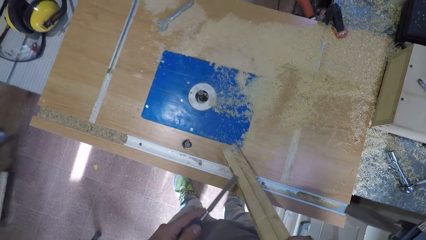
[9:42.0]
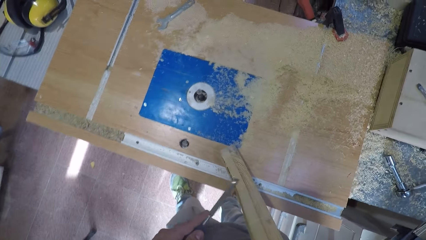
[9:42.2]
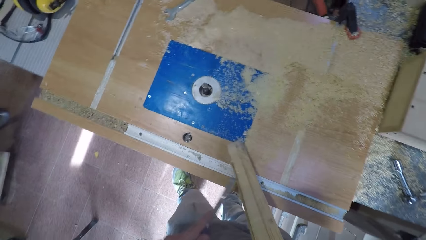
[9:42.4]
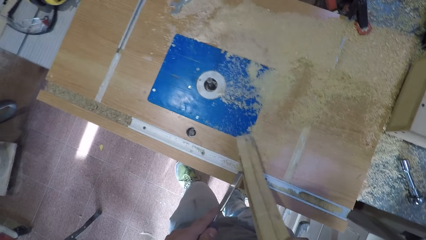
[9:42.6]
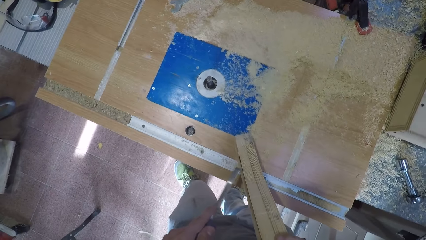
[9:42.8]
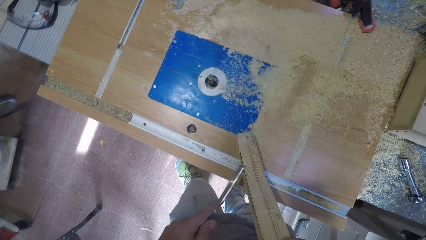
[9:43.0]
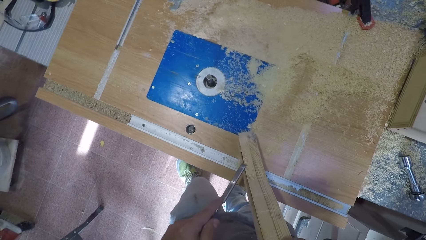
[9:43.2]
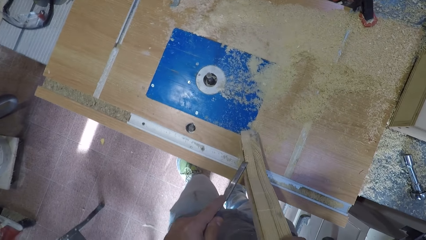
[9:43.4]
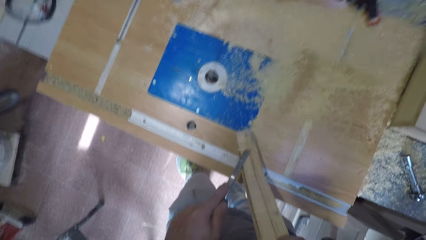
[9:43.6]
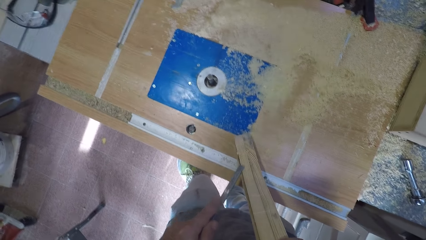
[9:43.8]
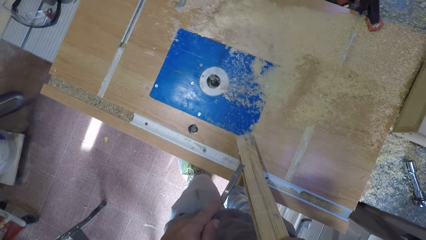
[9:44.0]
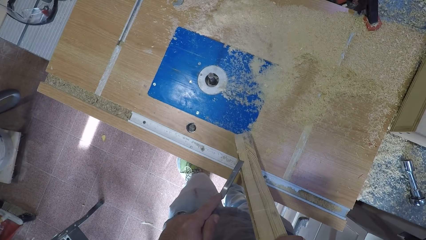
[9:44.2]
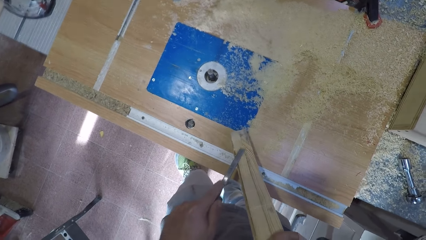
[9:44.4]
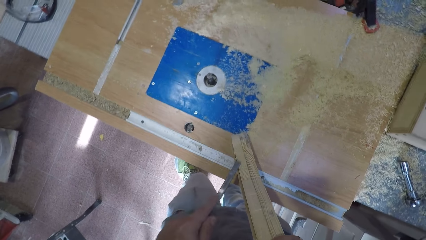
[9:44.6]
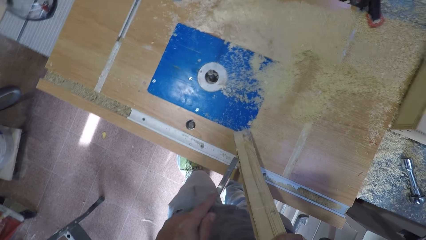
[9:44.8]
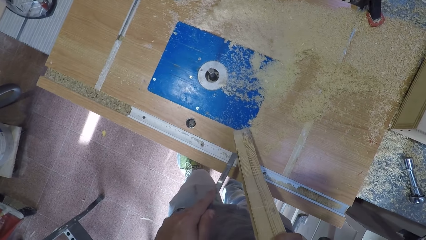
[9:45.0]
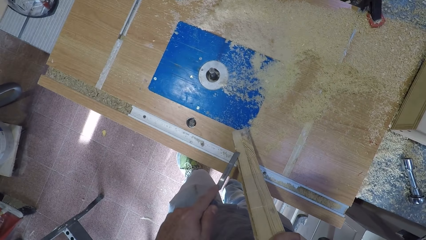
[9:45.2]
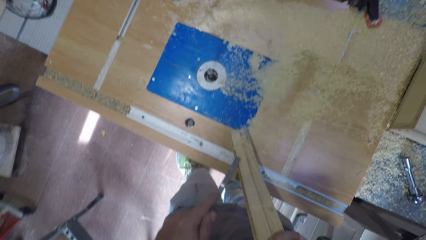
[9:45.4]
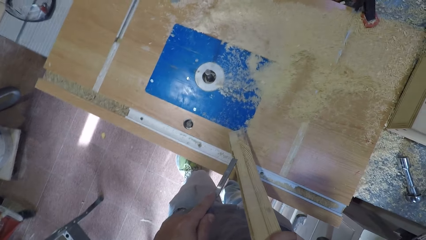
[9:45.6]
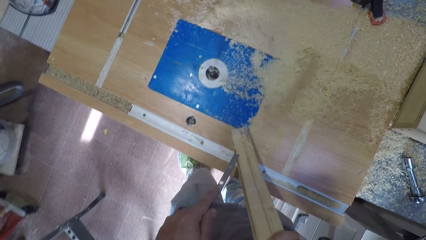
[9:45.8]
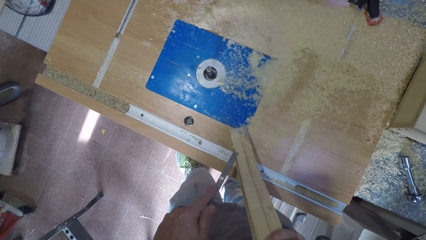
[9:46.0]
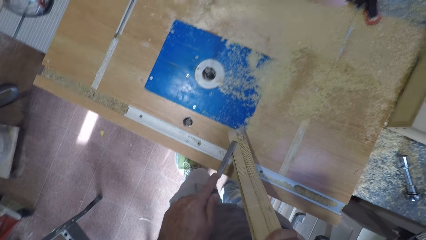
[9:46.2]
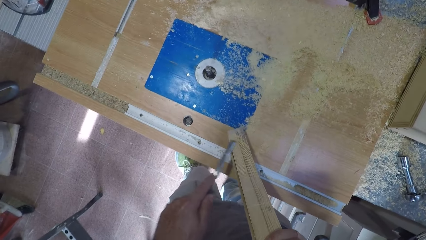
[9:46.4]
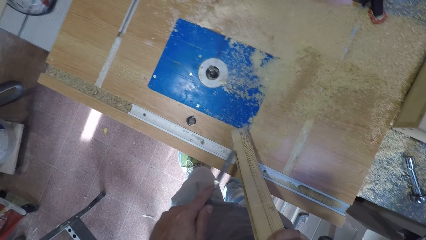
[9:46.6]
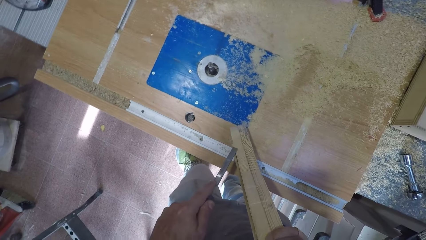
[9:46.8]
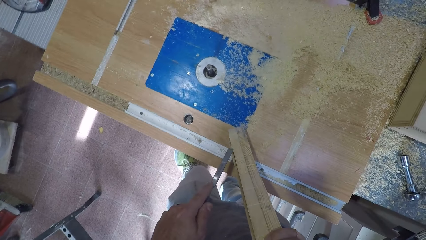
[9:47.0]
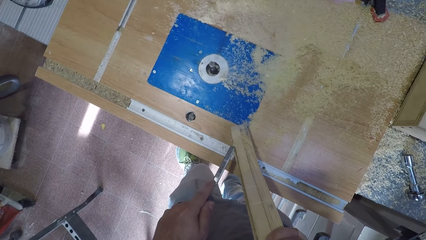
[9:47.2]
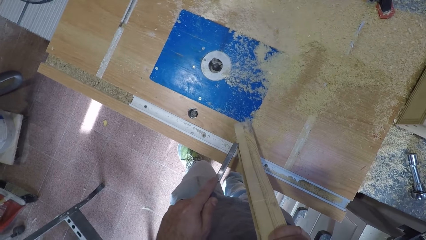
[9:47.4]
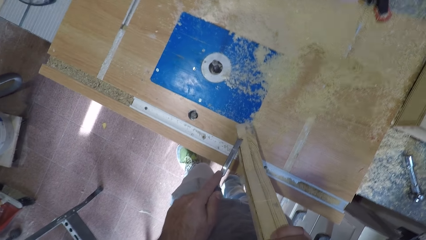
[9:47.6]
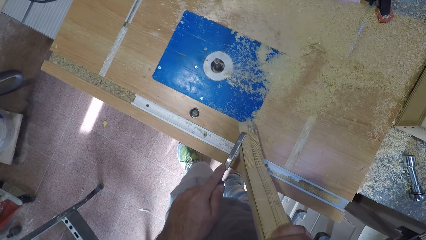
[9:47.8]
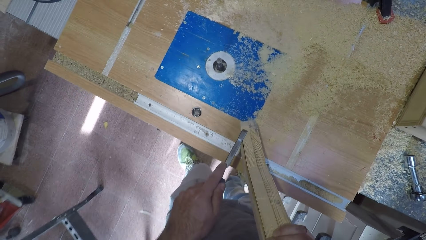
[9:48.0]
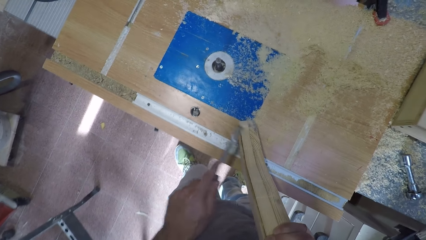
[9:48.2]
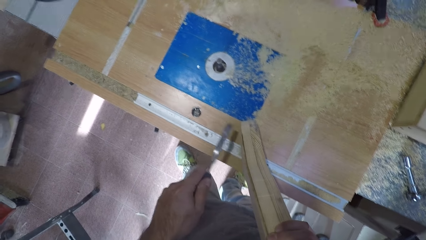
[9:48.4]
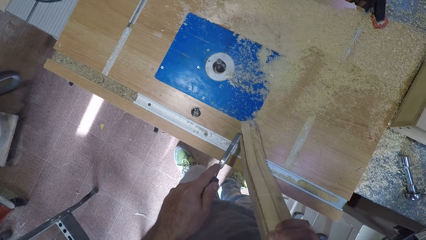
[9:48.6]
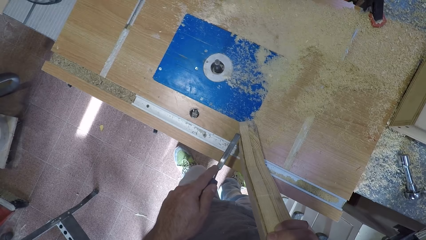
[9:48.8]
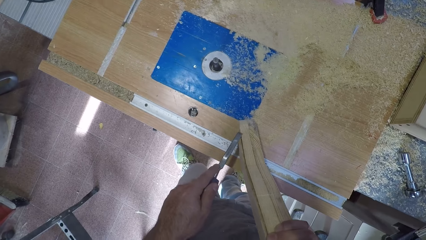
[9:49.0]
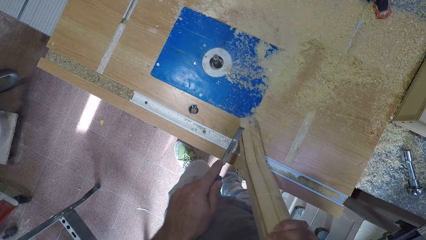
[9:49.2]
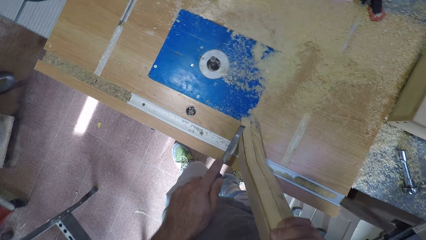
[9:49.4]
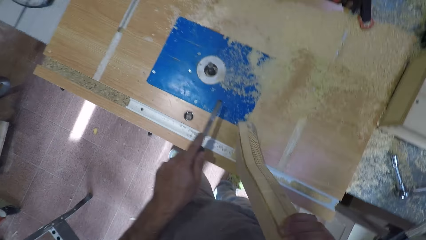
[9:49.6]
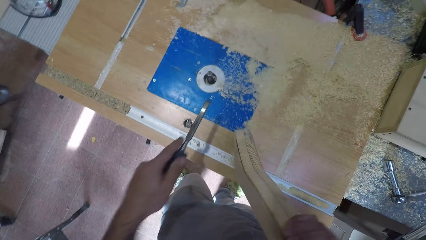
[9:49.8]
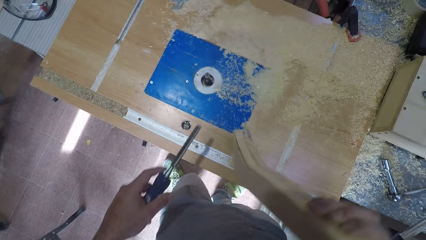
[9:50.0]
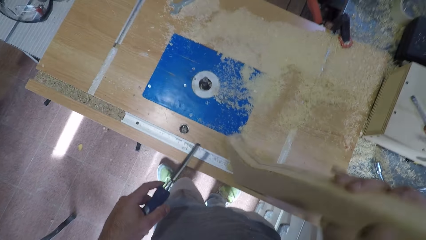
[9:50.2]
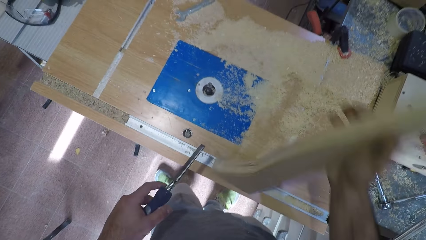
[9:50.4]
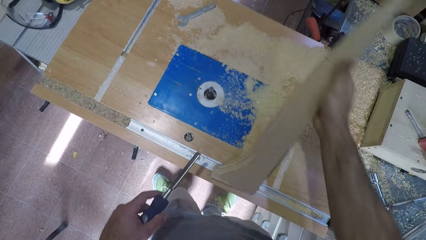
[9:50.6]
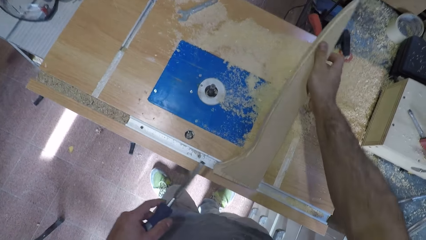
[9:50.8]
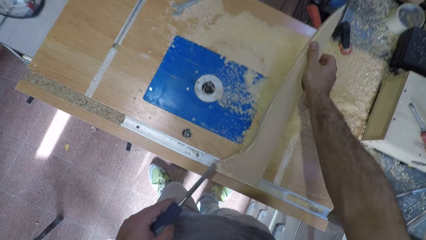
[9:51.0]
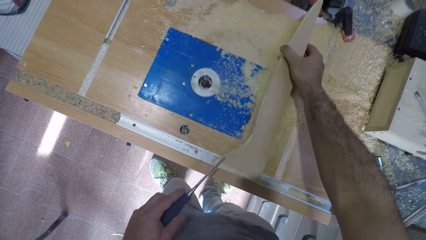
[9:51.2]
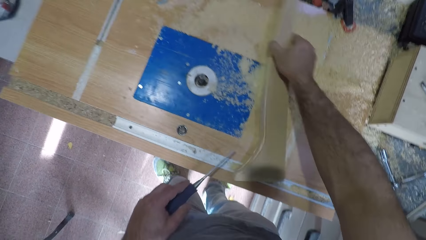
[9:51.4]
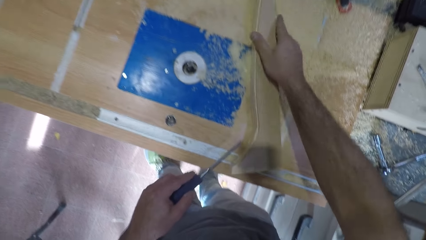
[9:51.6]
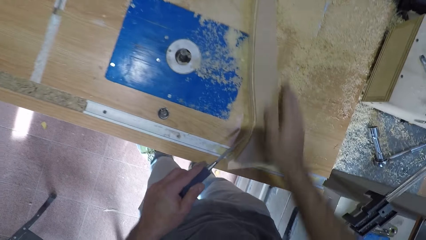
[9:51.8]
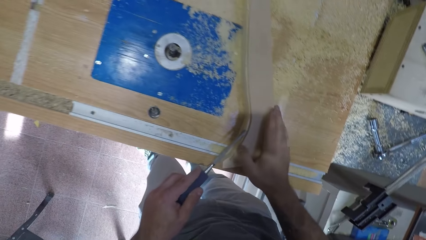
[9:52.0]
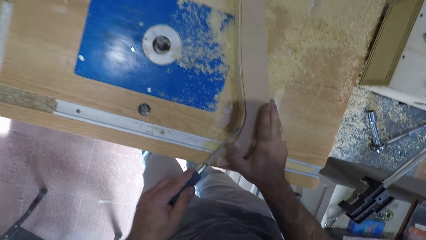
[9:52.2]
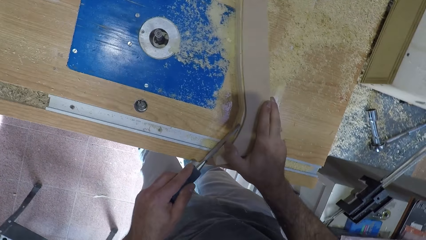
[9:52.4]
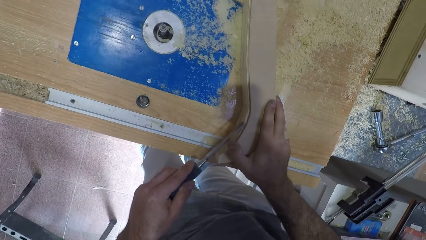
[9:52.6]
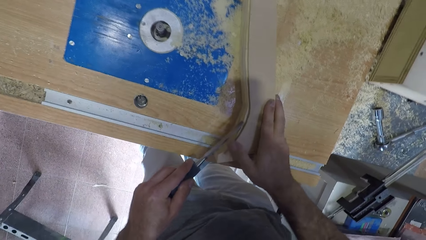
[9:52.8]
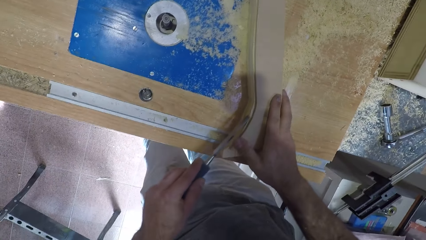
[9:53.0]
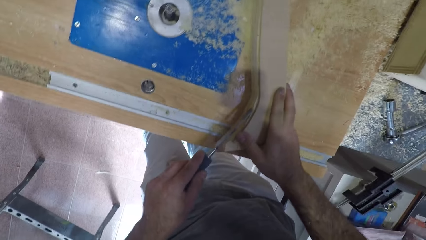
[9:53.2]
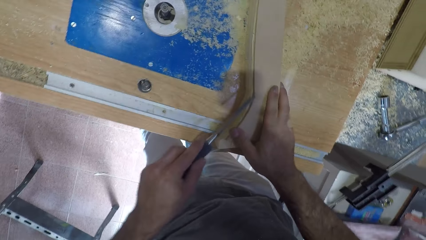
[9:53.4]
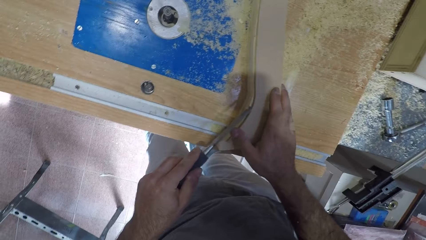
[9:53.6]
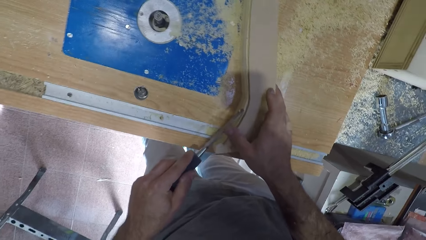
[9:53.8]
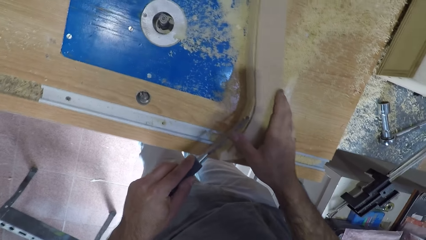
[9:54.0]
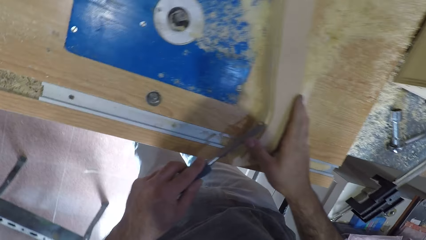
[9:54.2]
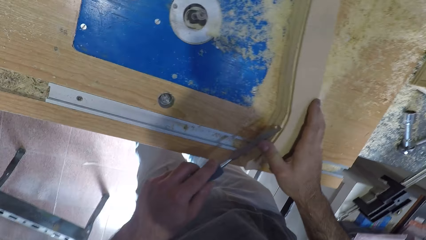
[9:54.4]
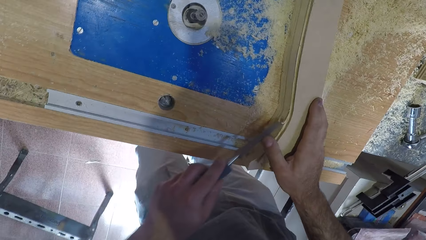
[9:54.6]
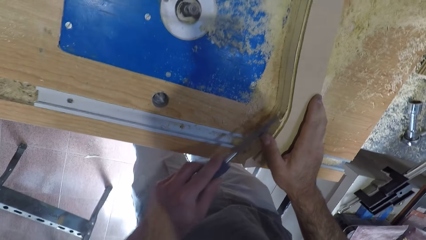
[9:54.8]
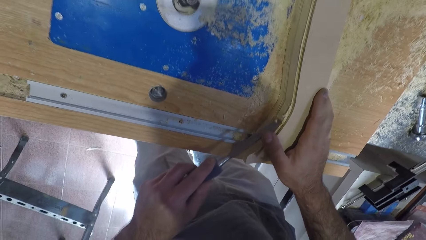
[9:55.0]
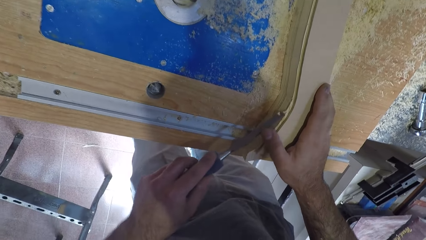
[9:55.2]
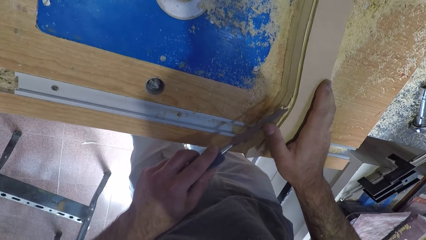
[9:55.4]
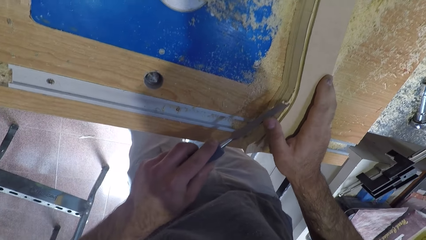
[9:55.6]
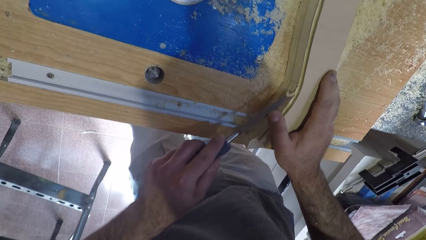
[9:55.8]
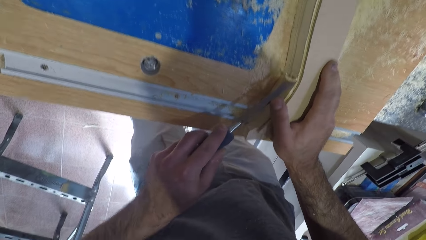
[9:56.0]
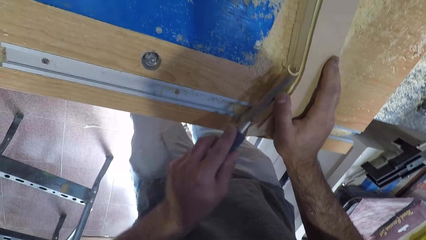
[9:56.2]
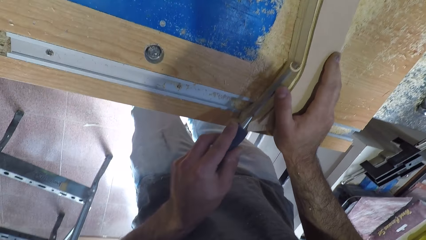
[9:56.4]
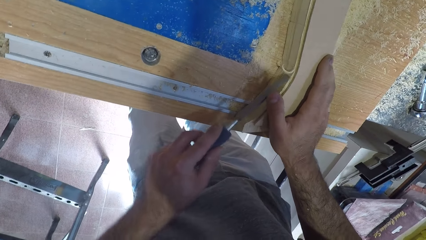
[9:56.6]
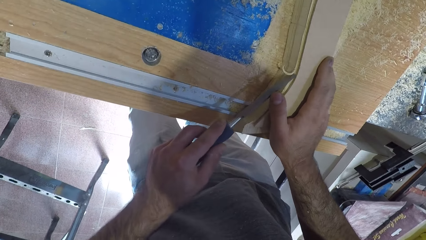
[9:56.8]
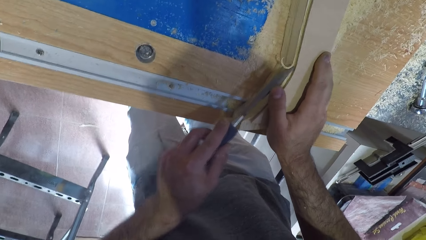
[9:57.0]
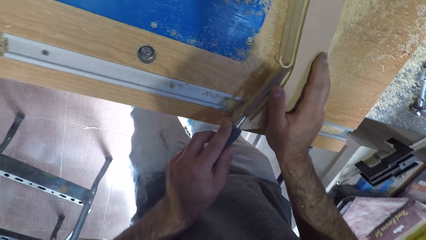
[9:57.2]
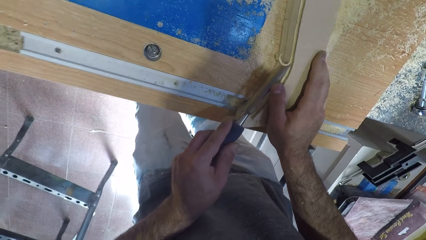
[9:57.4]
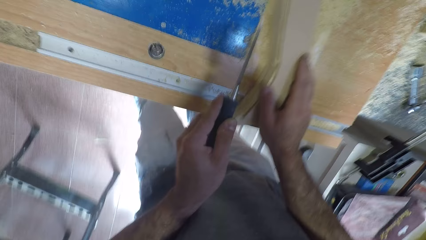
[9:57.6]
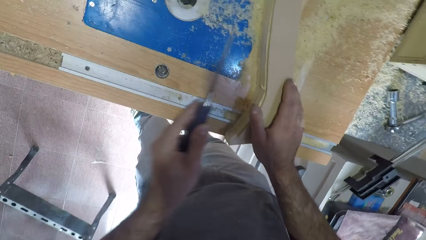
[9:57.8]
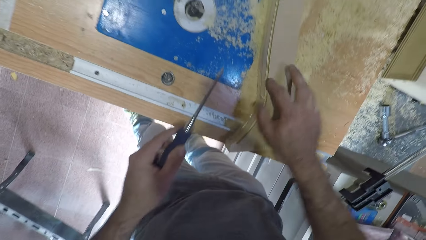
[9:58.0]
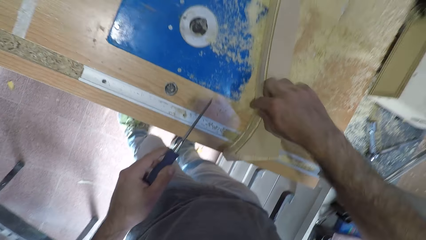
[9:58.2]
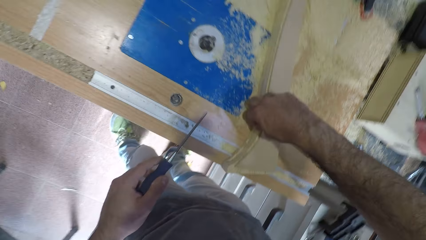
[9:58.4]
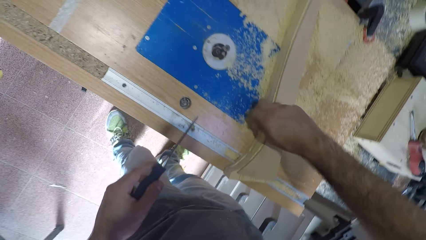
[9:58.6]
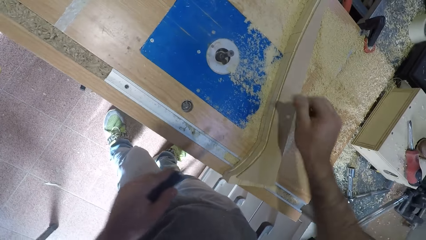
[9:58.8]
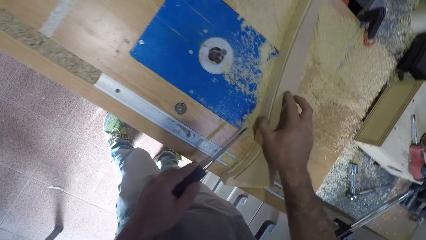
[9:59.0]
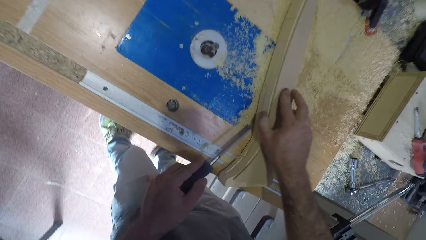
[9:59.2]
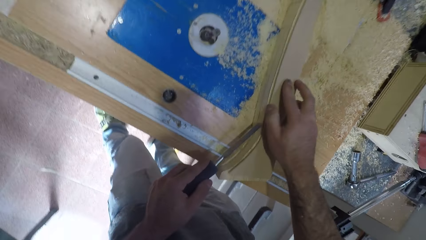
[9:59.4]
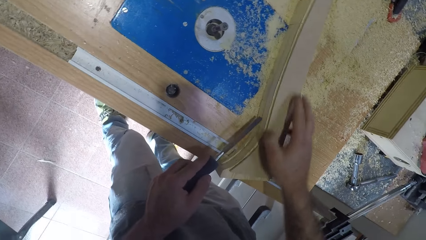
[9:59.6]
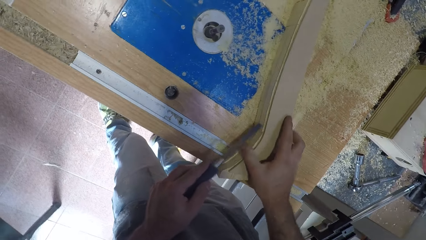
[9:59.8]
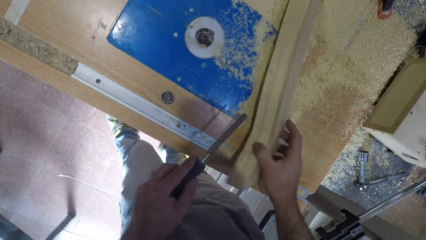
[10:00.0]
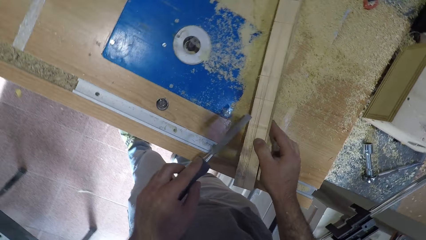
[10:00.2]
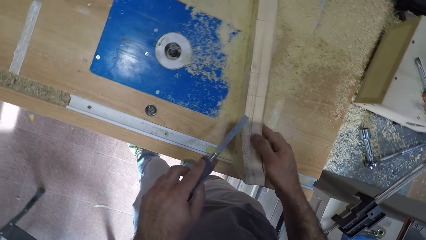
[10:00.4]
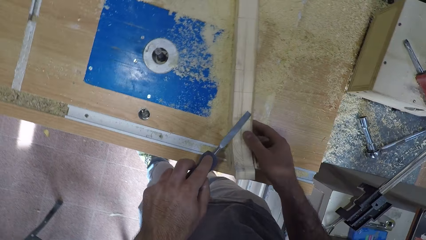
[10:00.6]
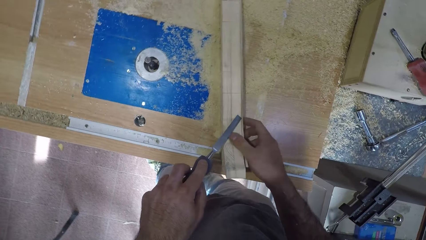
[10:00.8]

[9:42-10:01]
The camera wearer rests the timber on the router table. They file the timber. They remove the wood shaving. They smoothen the timber.
